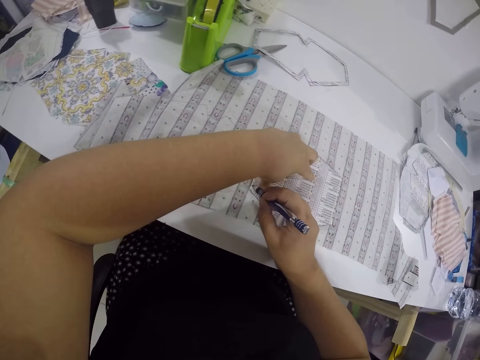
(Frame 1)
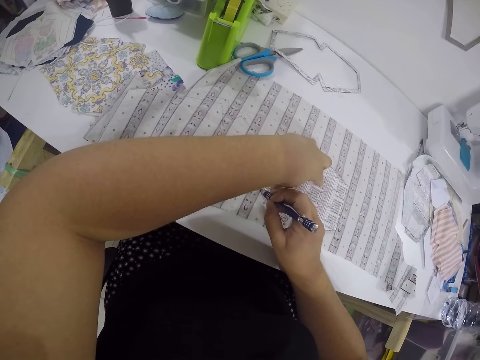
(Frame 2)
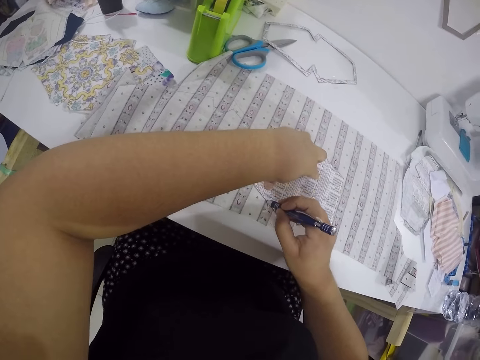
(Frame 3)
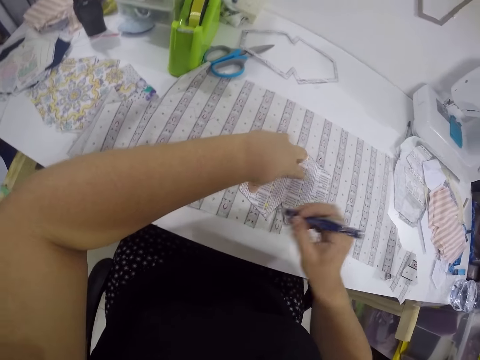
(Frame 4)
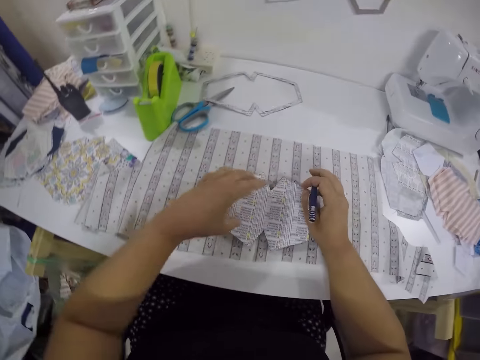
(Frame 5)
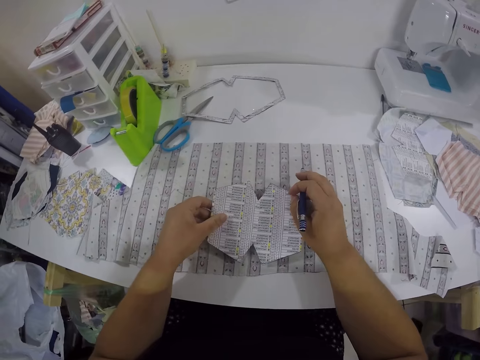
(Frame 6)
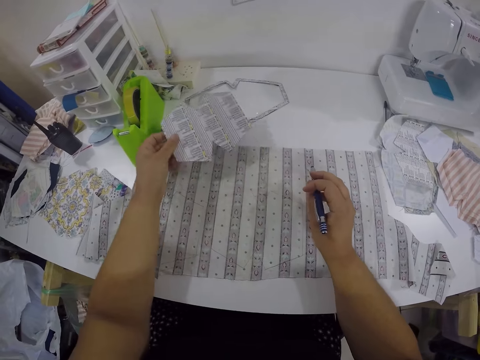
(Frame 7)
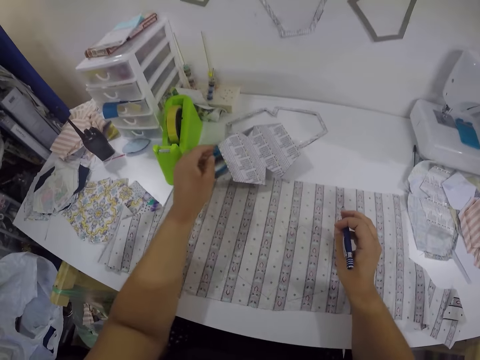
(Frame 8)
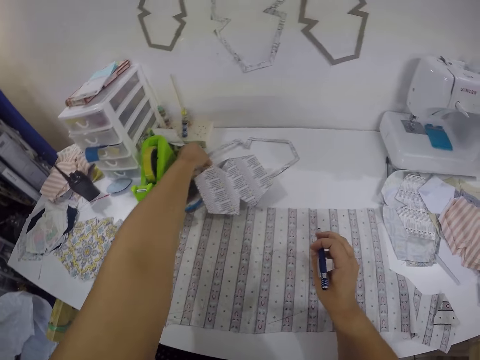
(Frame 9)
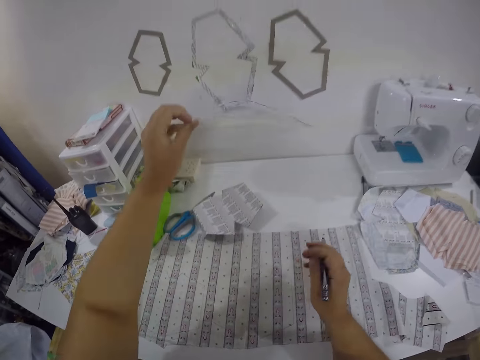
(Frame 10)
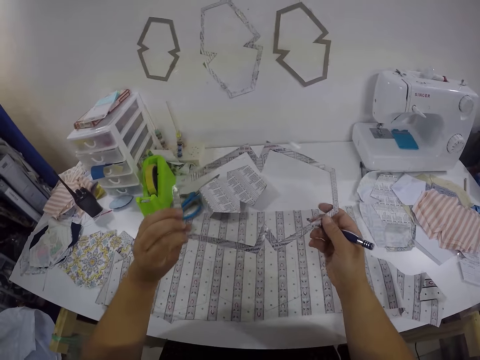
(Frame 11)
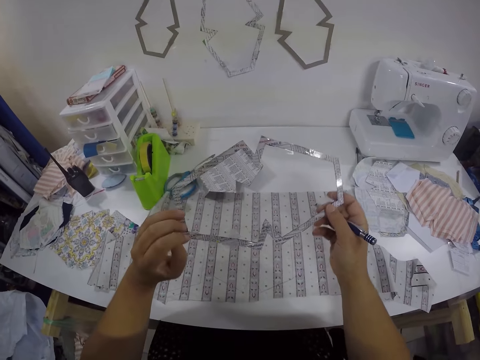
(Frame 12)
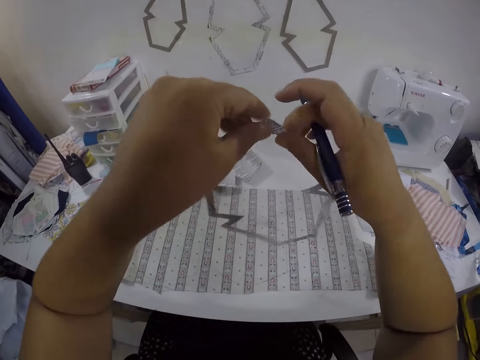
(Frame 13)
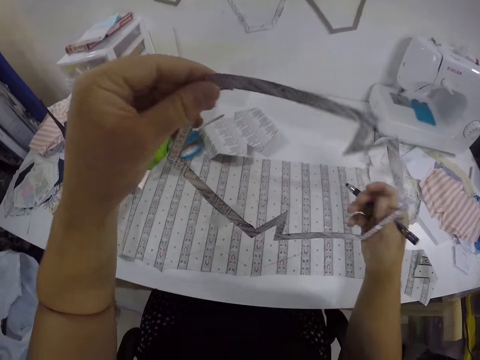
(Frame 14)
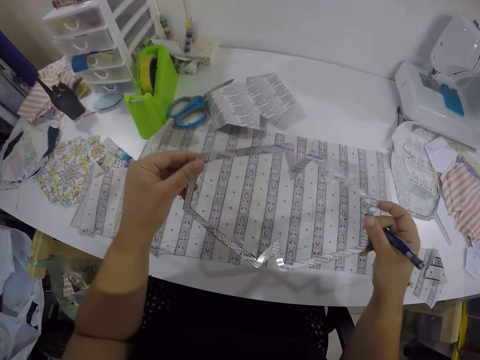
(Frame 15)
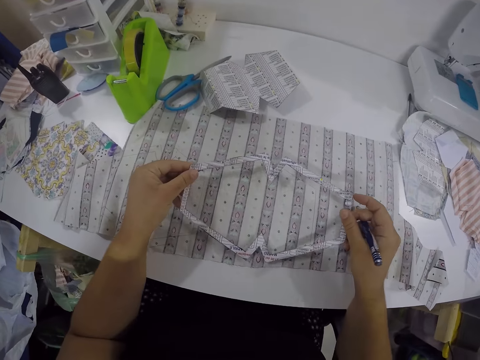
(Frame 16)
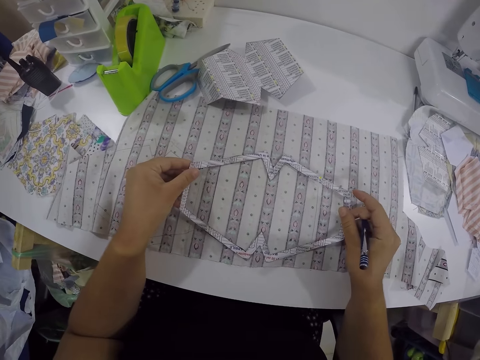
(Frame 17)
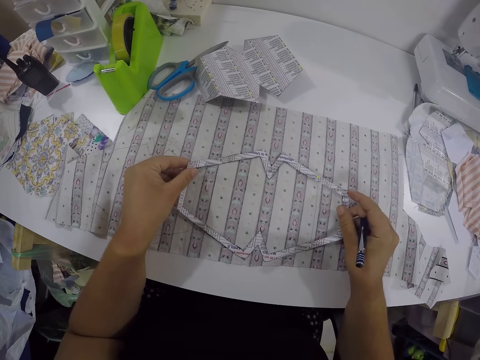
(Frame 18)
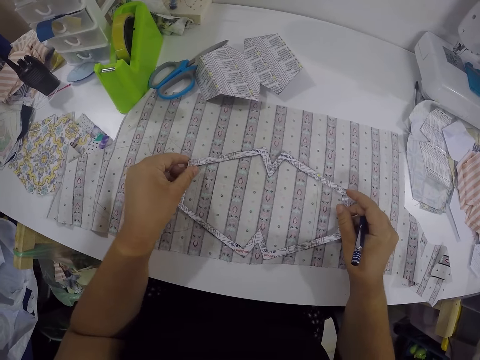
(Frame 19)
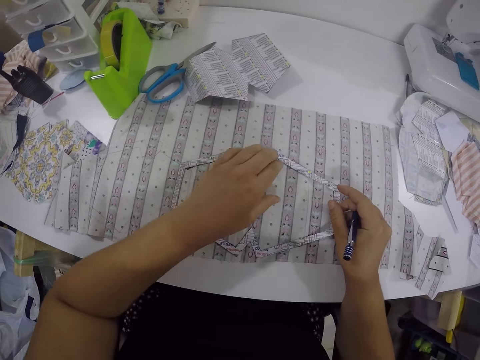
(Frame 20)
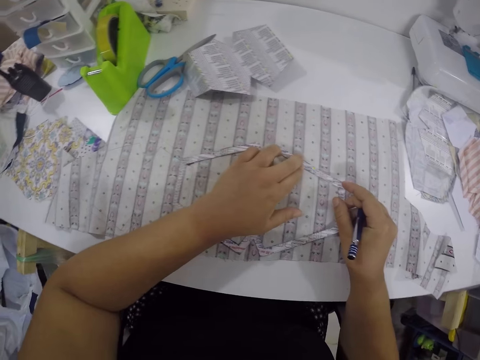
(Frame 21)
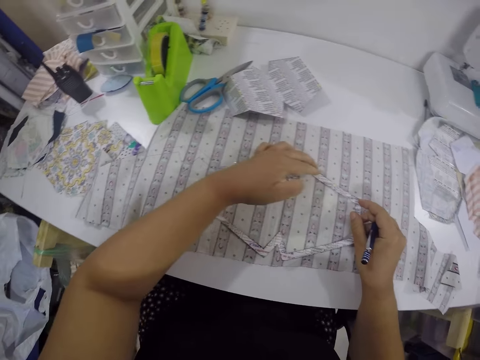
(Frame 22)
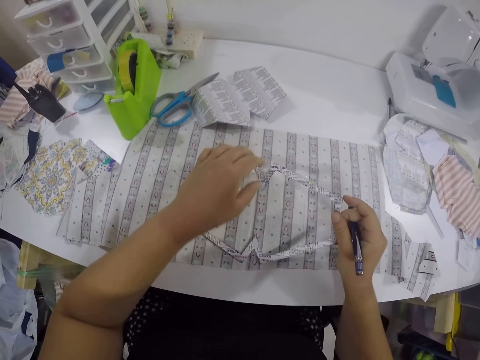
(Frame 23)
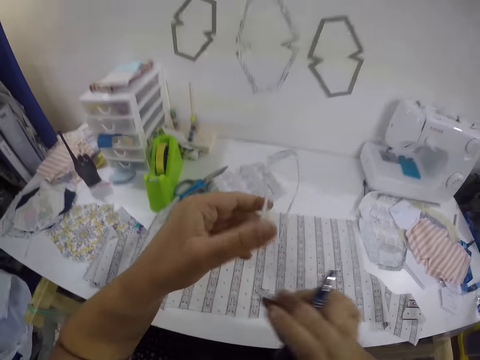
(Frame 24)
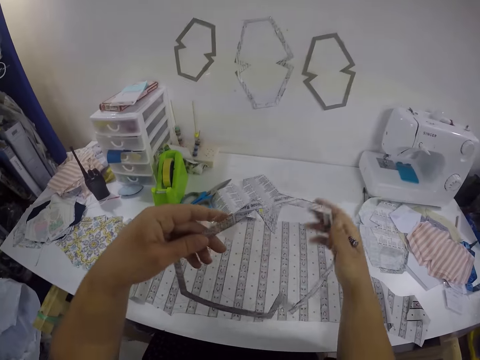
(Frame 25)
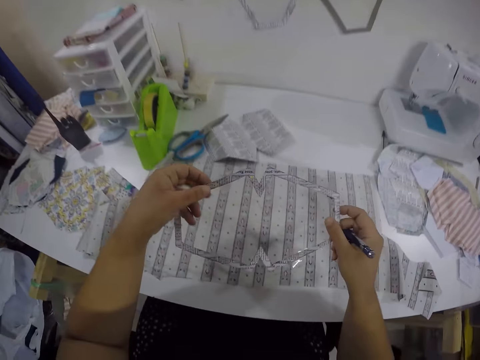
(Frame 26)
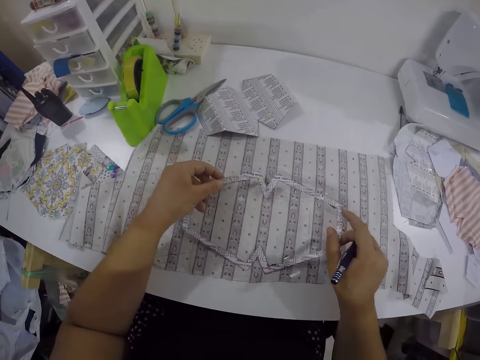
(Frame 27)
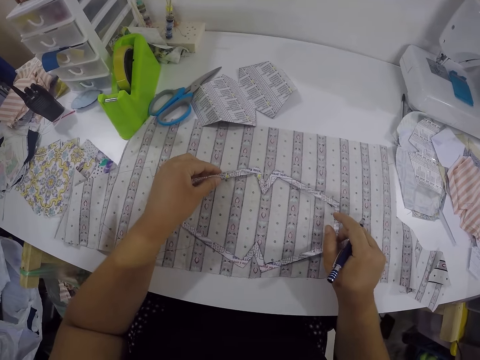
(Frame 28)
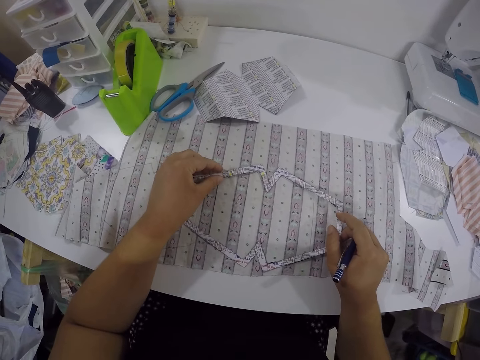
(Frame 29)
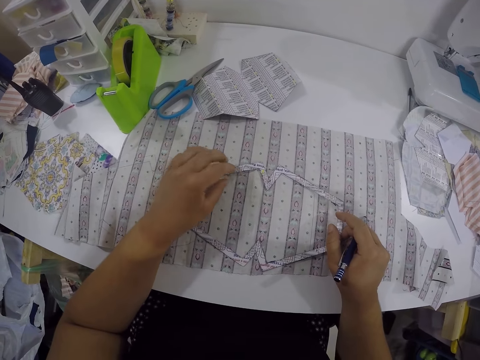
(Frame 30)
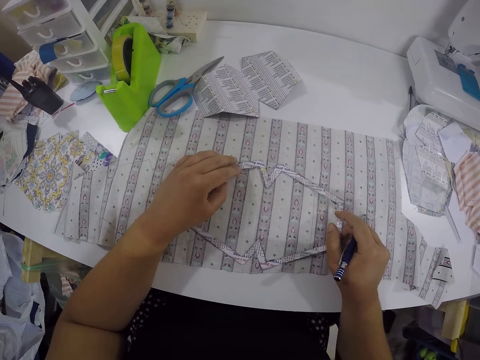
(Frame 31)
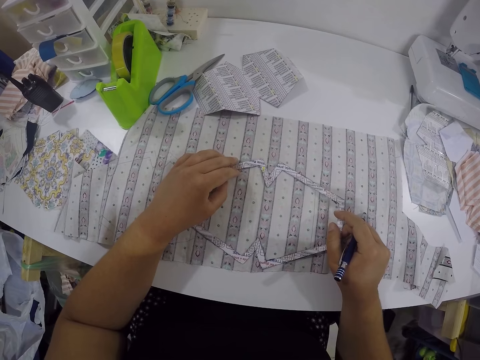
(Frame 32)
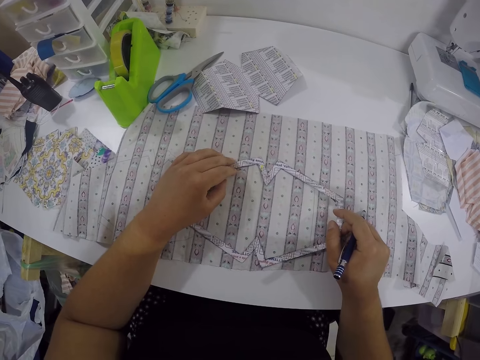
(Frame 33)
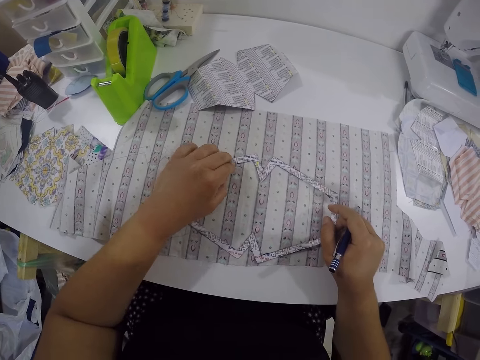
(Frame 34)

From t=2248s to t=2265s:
The camera wearer removes the paper cut out from the fabric with her left hand. She drops the paper cut out on the table with her left hand. She picks up the paper cut out from the table with her left hand. She turns the paper cut out around with both hands. She places the paper cut out on the fabric with both hands. She turns the paper cut out around with both hands. She places the paper cut out on the fabric with both hands.

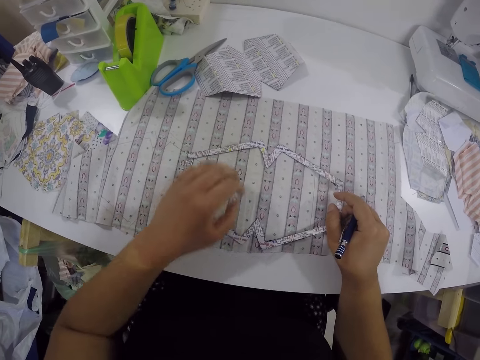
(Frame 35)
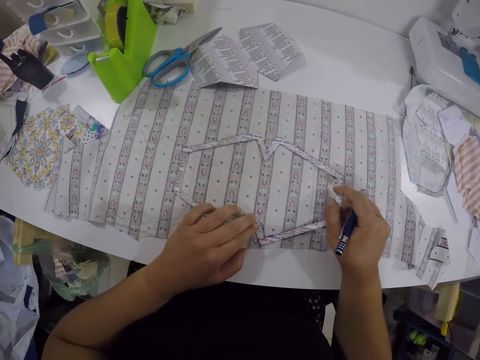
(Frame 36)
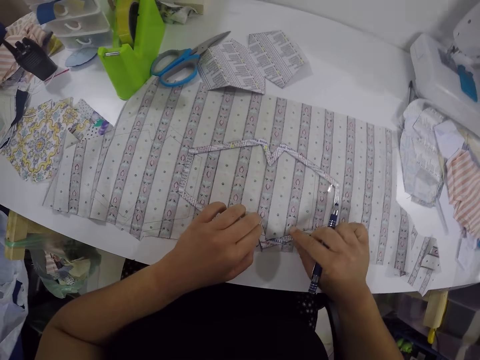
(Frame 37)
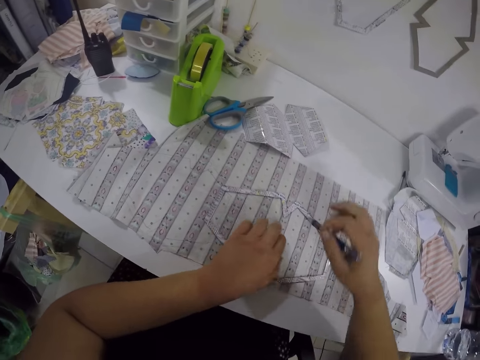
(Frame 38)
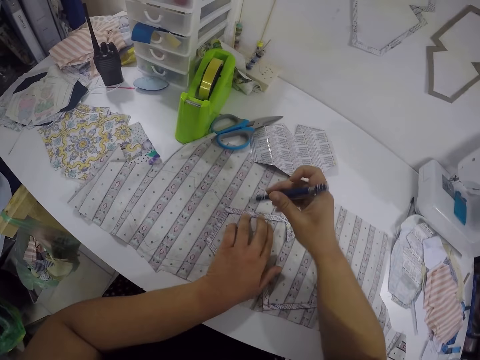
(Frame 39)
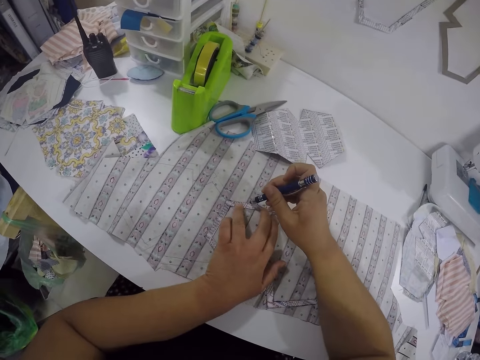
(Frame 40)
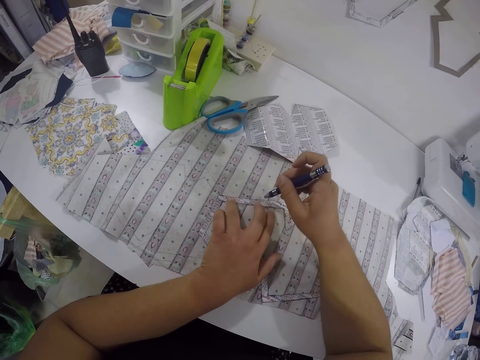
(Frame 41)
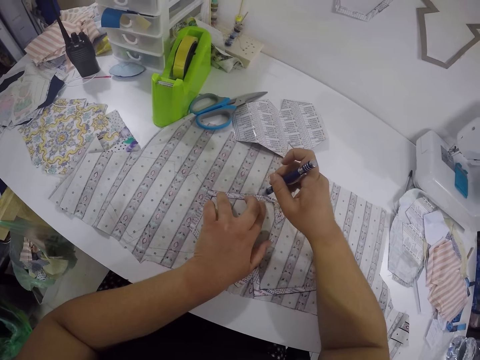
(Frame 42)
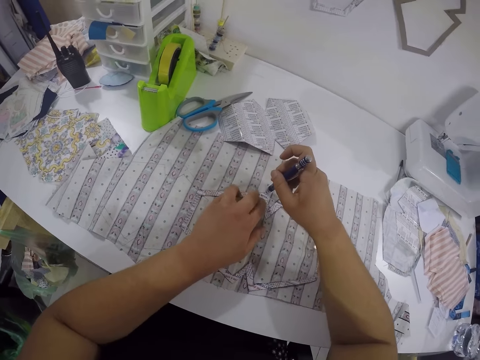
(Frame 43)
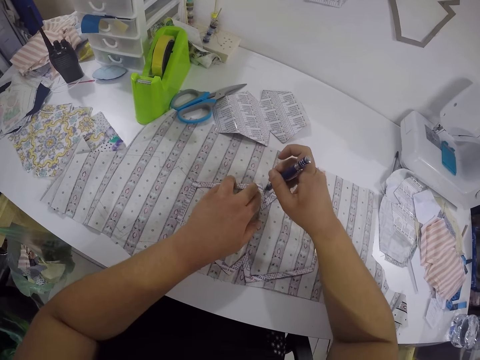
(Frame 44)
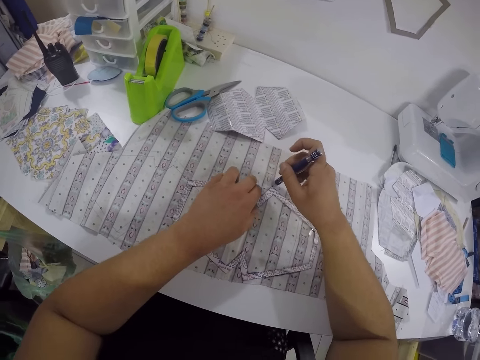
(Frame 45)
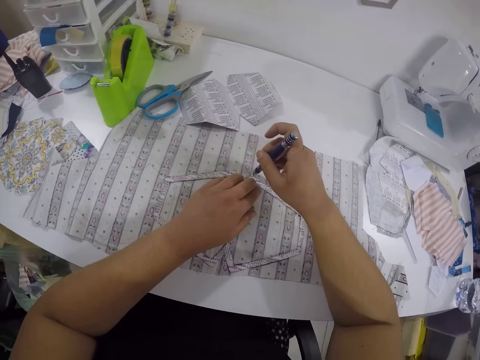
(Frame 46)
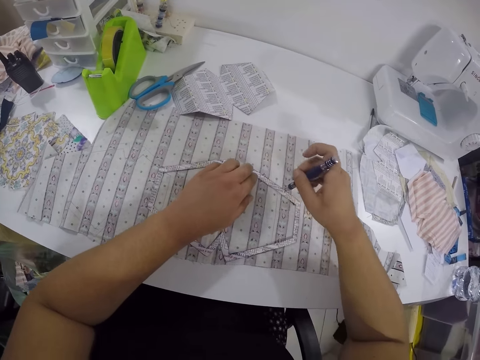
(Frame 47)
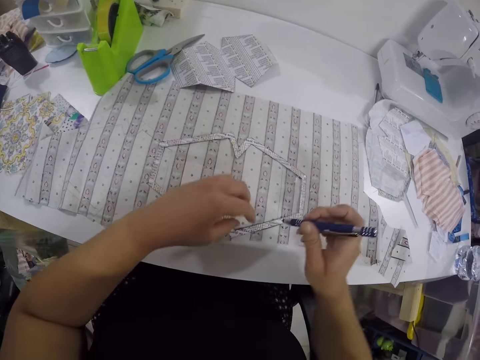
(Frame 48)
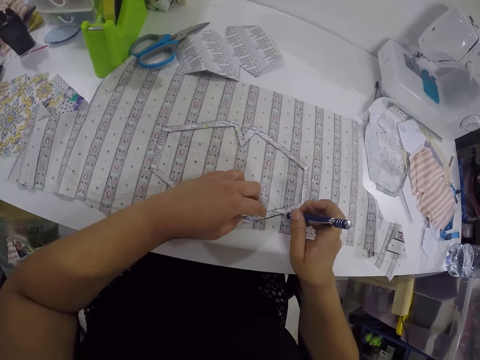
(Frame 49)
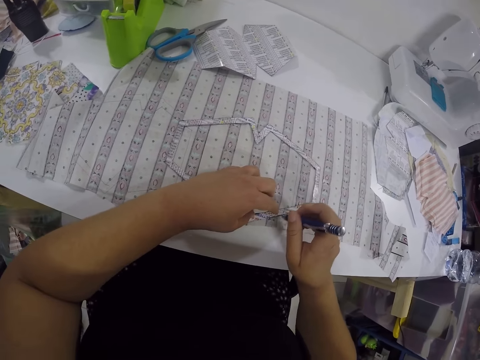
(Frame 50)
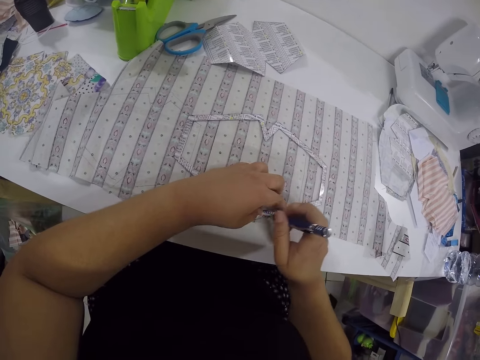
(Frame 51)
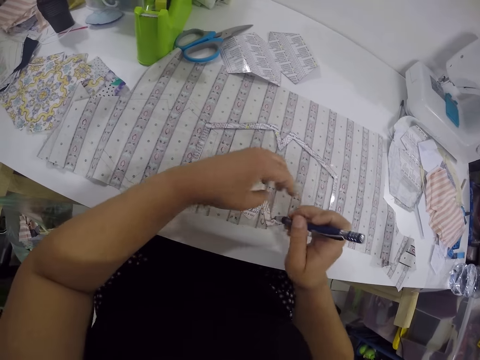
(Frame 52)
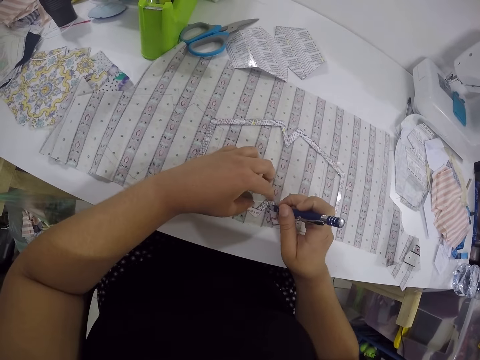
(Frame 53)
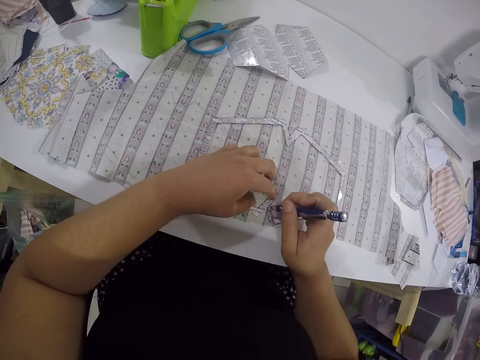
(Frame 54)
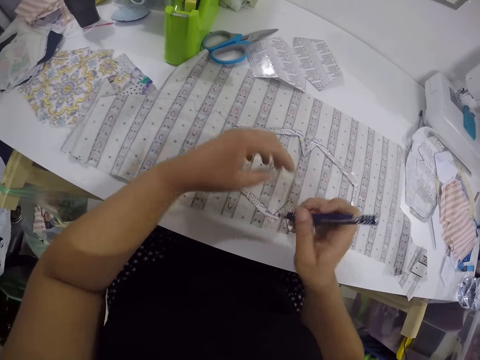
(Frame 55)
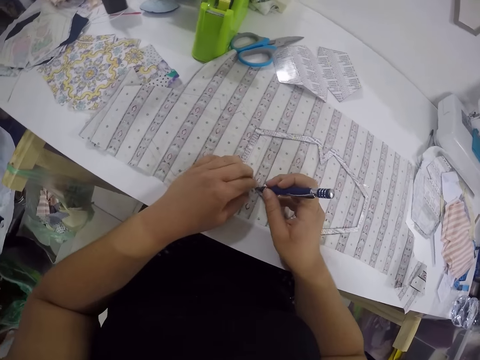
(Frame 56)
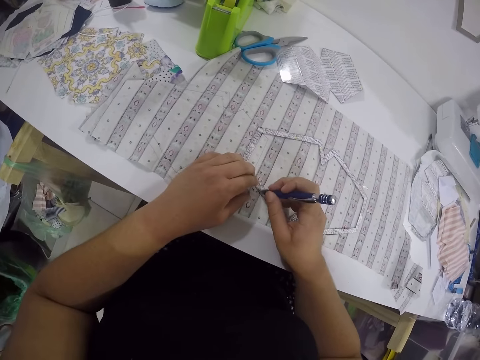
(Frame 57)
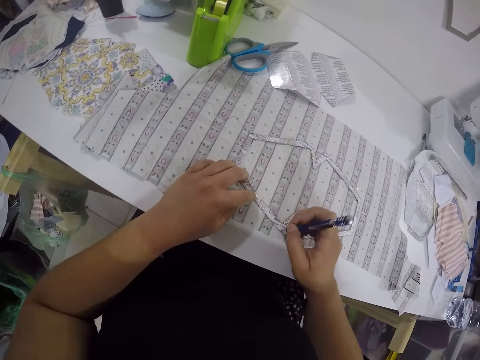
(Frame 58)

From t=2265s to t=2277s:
The camera wearer outlines the paper cut out on the fabric with the pen in her right hand.
